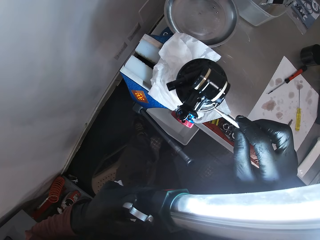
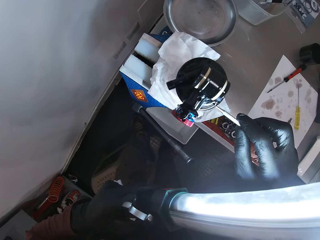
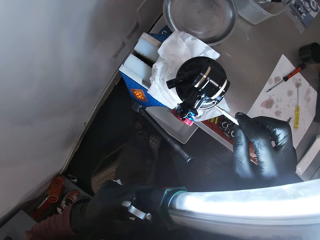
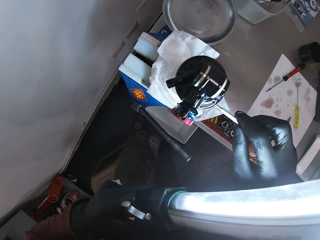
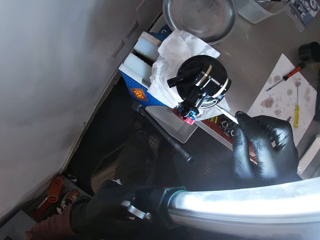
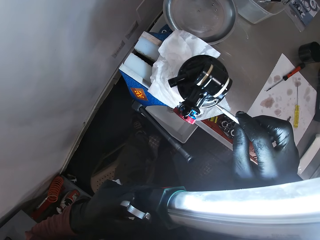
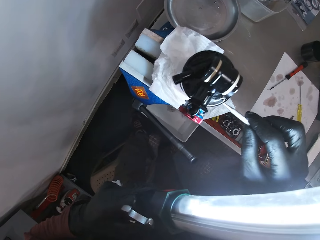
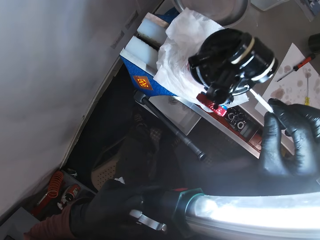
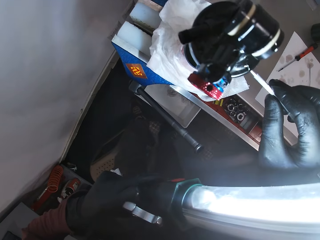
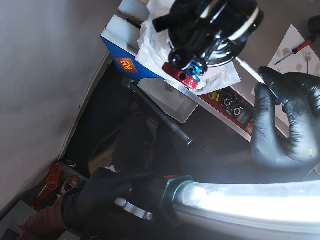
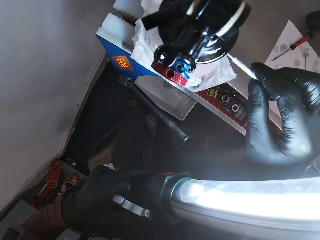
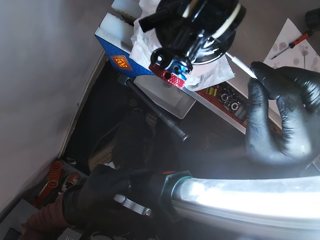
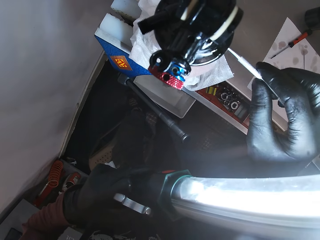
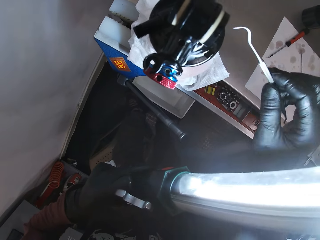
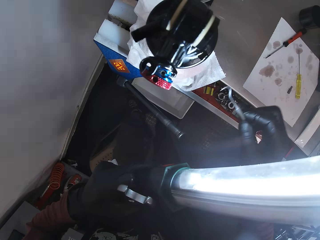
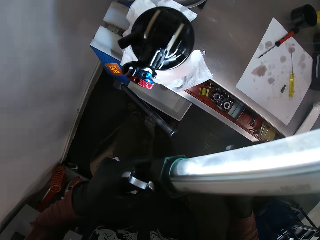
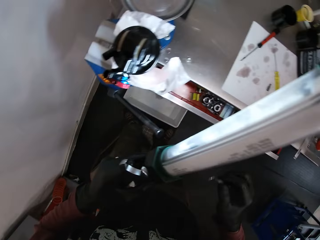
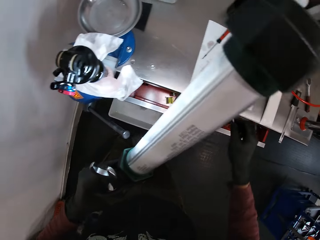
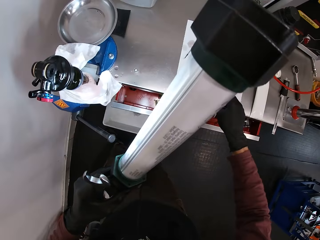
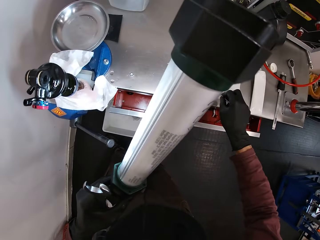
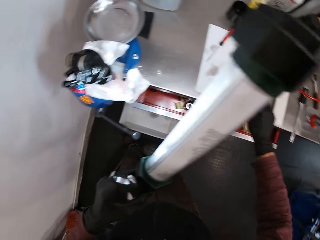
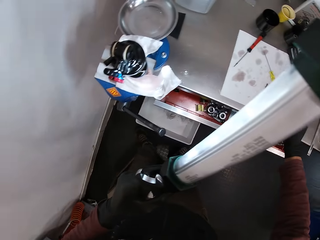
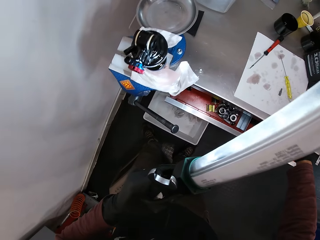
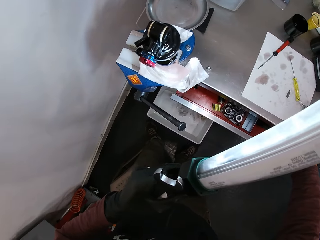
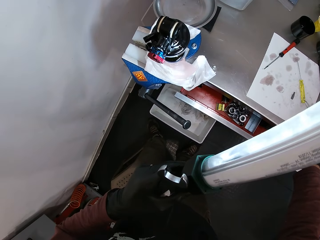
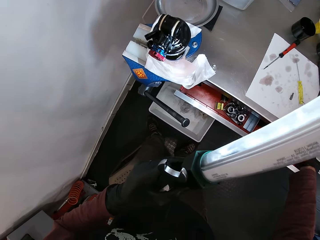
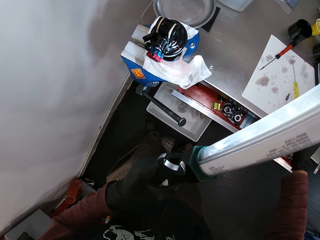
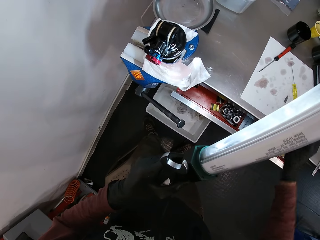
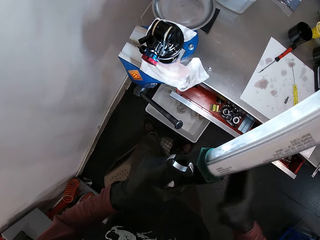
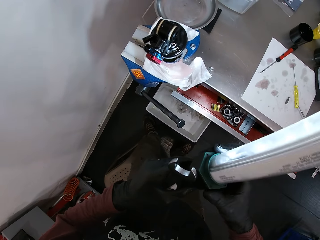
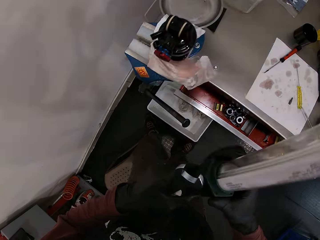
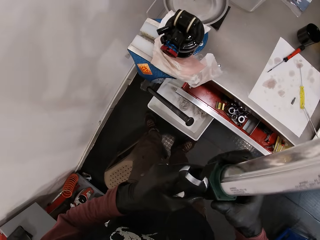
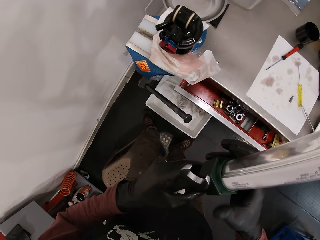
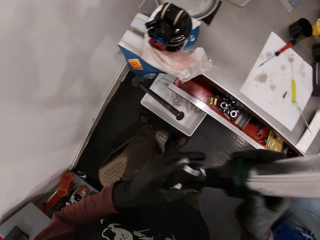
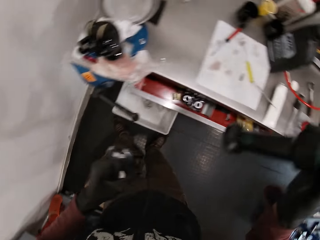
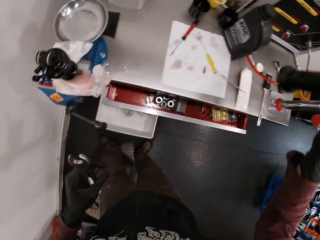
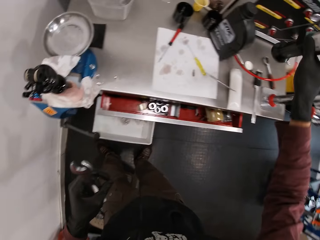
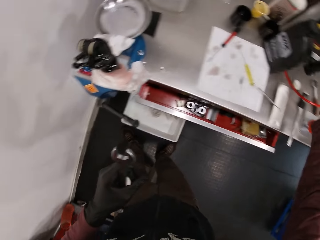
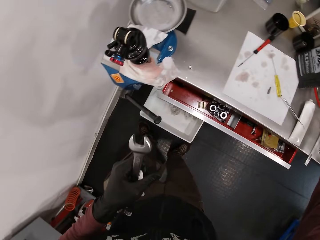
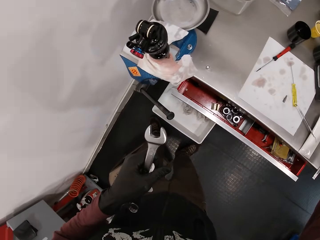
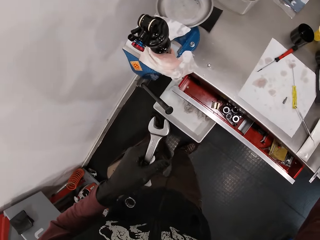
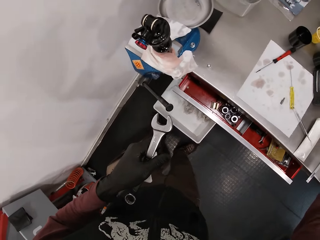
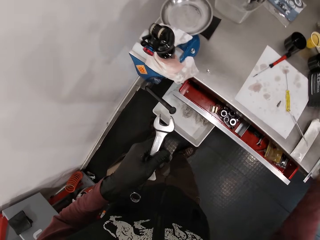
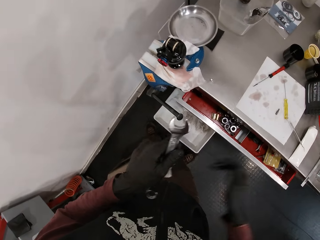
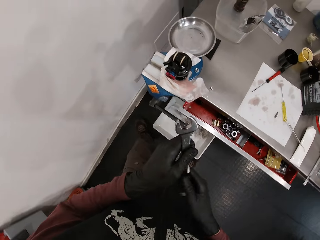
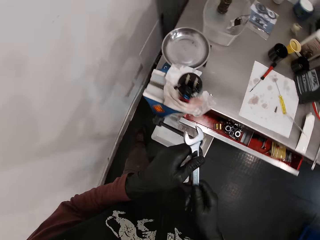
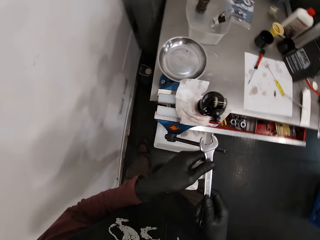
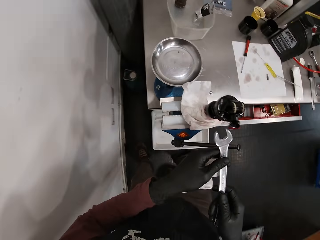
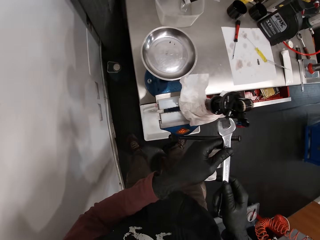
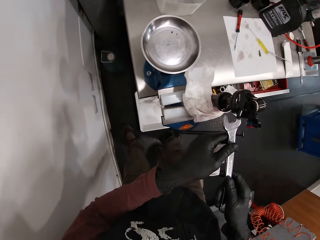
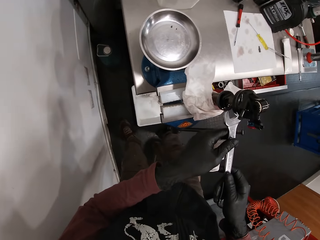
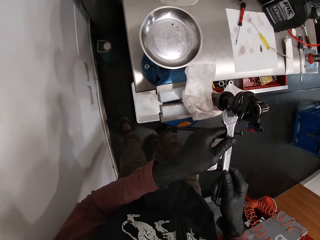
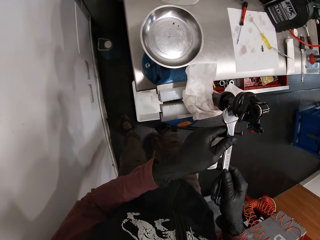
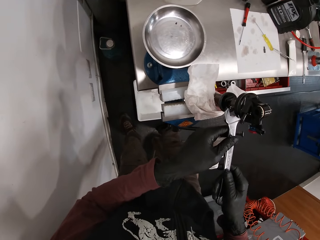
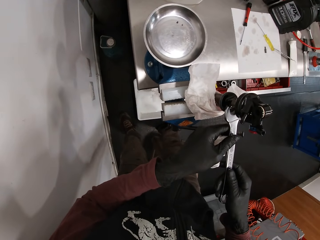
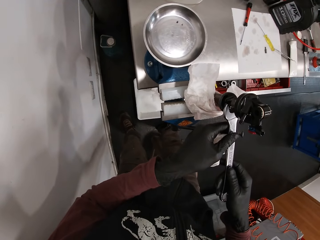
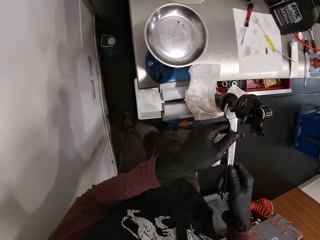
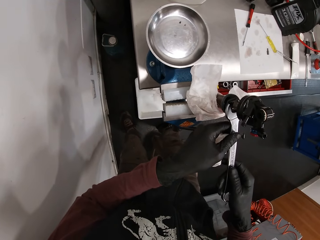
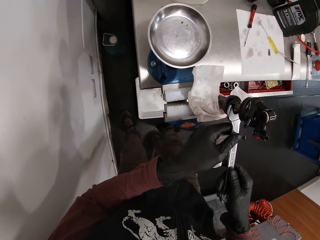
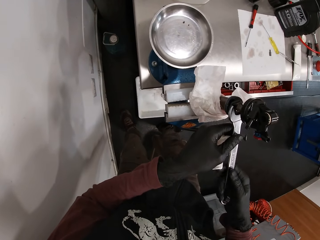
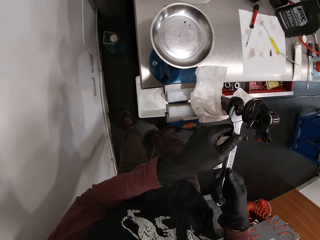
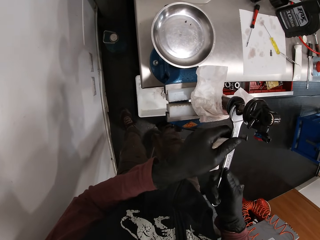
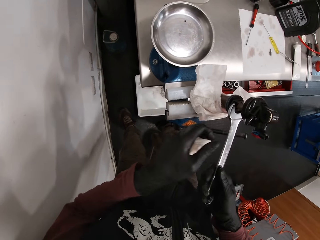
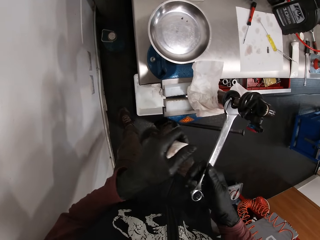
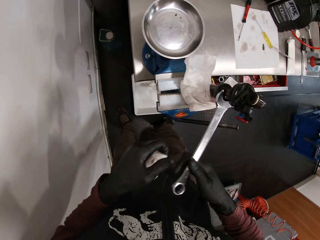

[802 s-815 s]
The camera wearer rubs the scriber in his right hand on the valve in the work bench vice. He adjusts the knob with the metallic tool. He brushes the scriber in his right hand on the paper on the table. He puts off the lamp with his right hand. He places the lamp in his right hand on the table. He holds the spanner with both his hands. He places the spanner in both his hands around the valve.

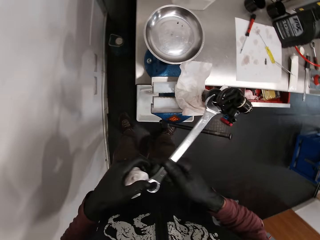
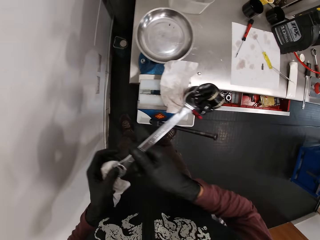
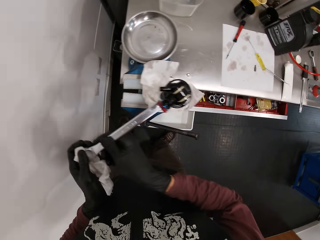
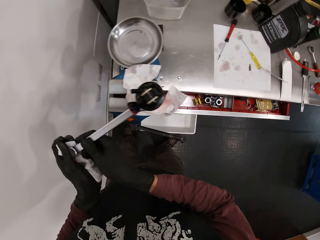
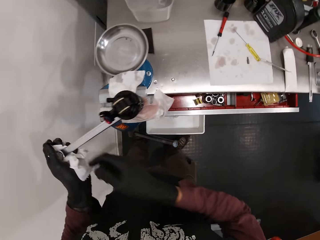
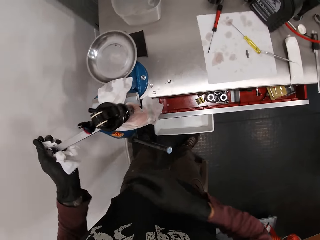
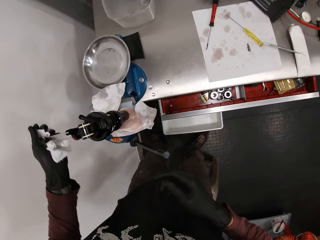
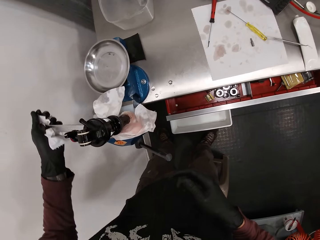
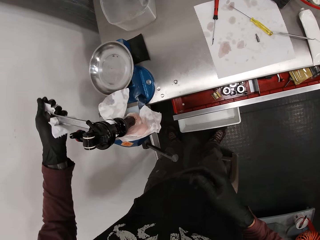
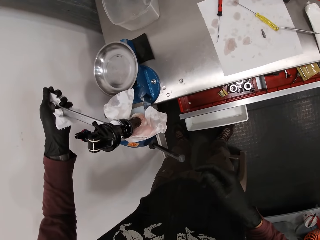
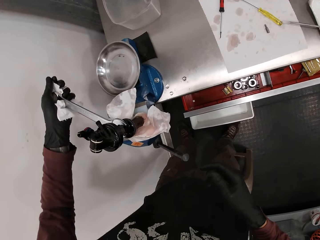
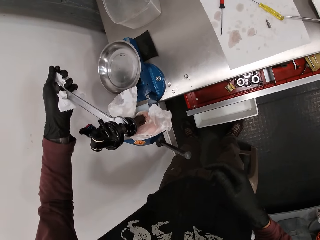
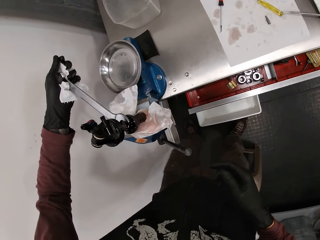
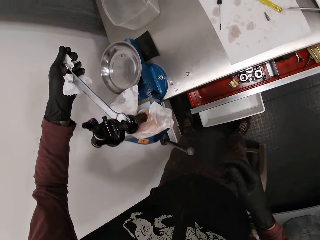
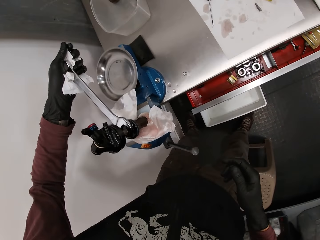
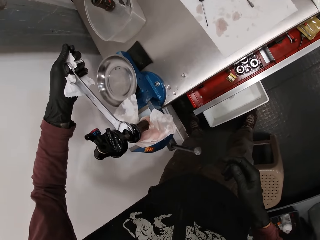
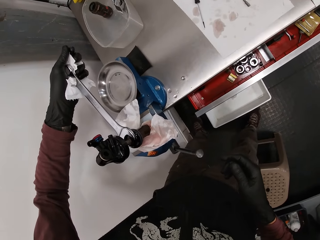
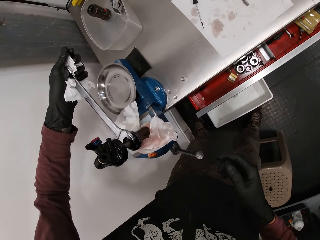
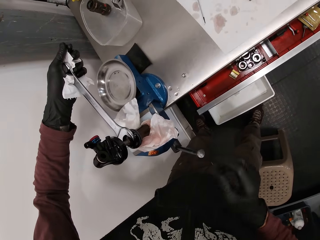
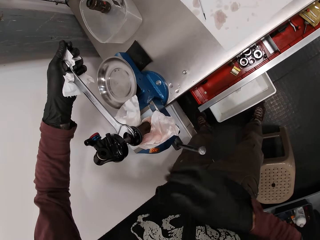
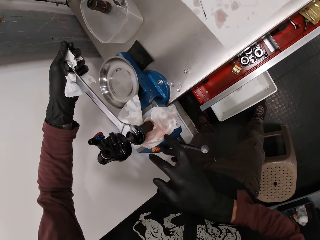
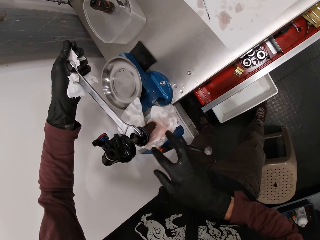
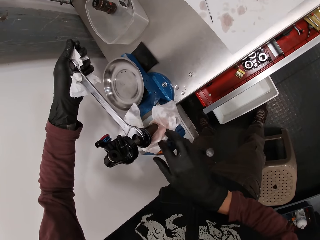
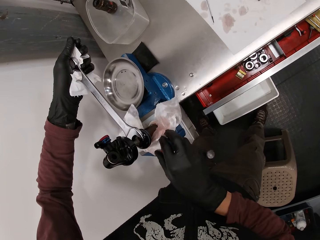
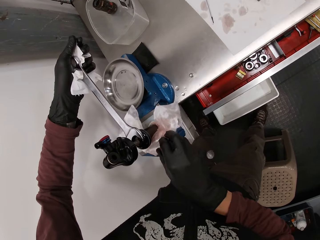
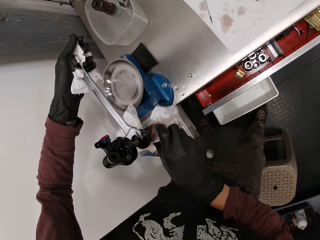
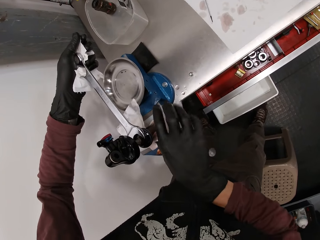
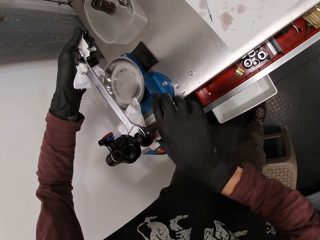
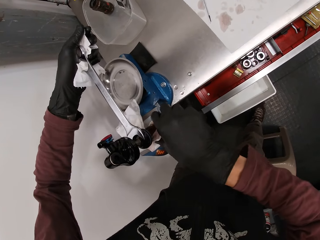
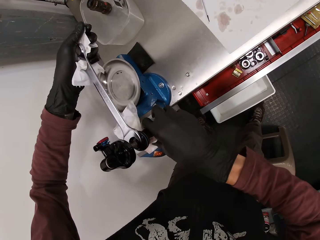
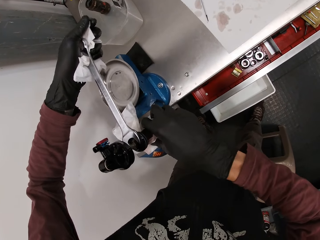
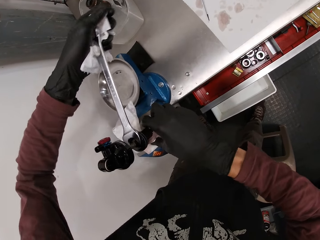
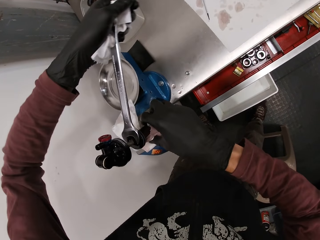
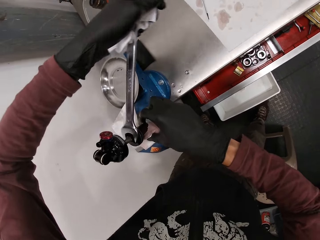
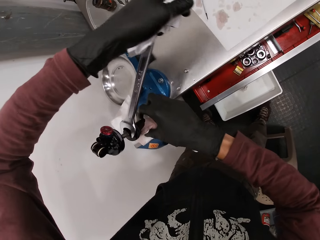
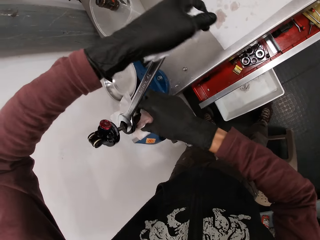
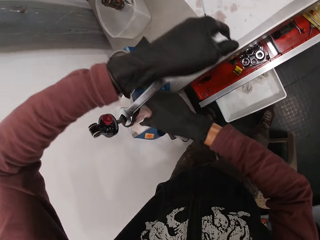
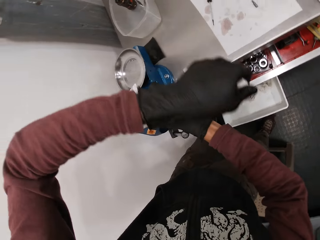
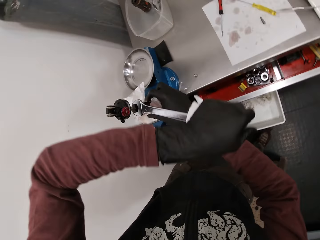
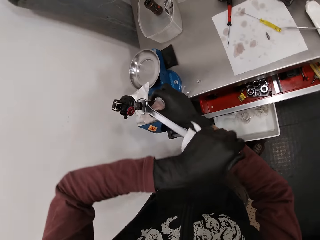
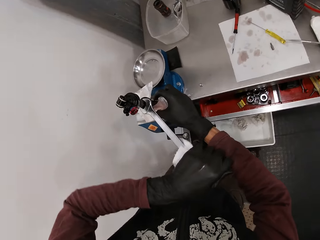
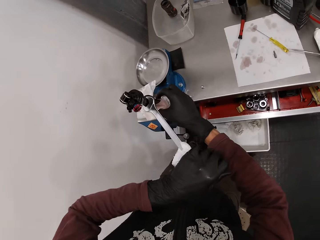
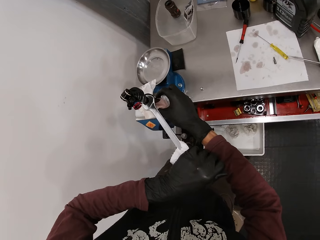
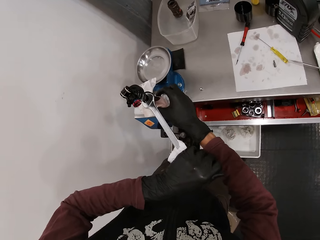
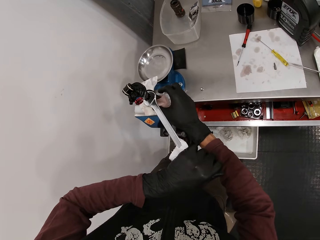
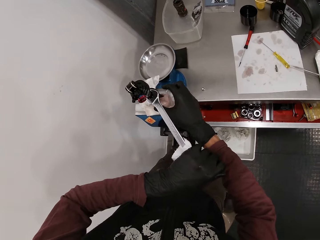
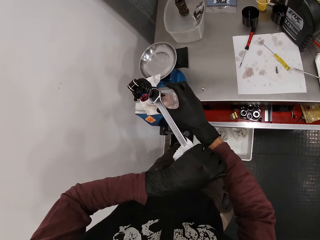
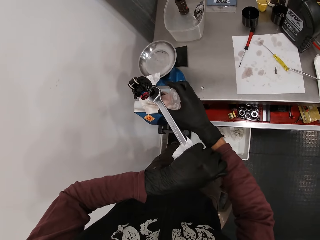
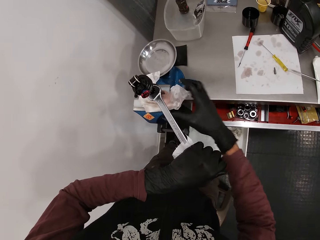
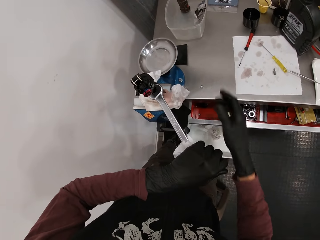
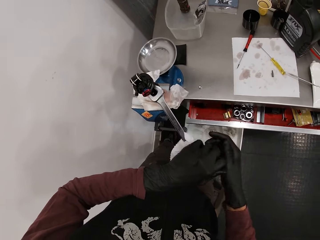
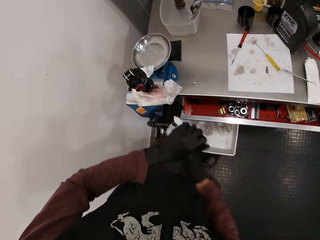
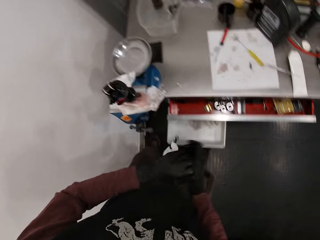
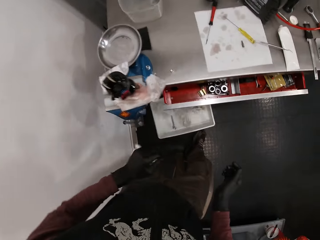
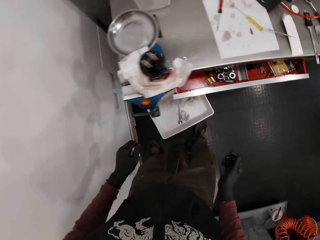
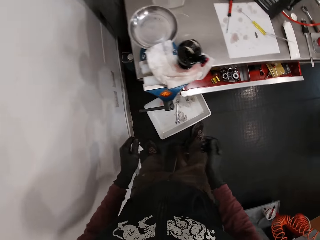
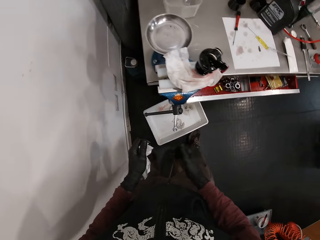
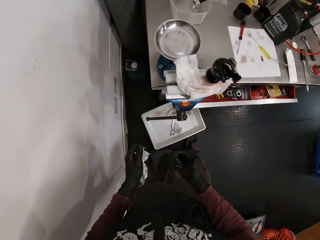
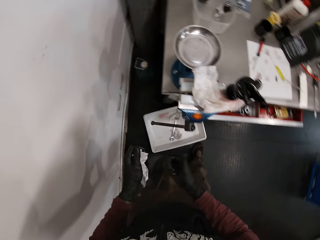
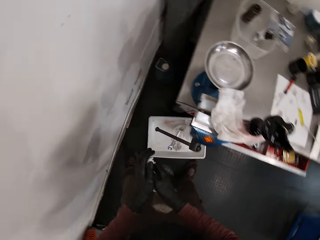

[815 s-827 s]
The camera wearer tightens the valve with the spanner in his left hand. He adjusts the paper towel on the work bench vice with his right hand. He drops the spanner from his left hand into a bucket on the floor.
